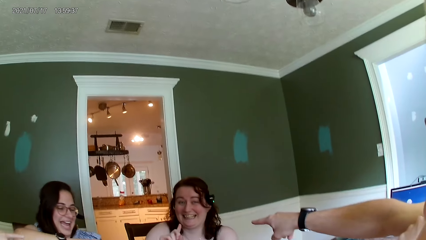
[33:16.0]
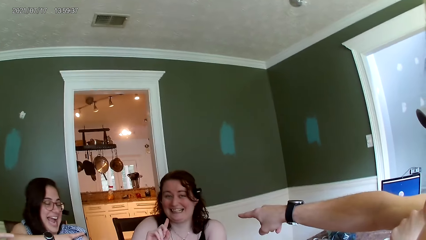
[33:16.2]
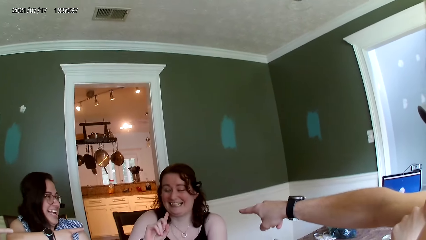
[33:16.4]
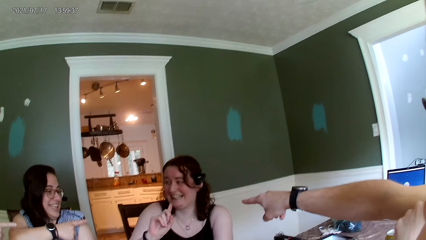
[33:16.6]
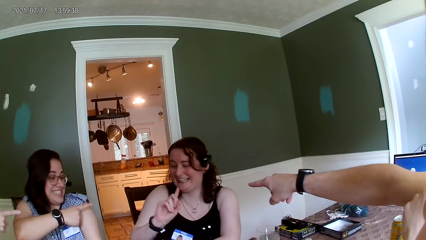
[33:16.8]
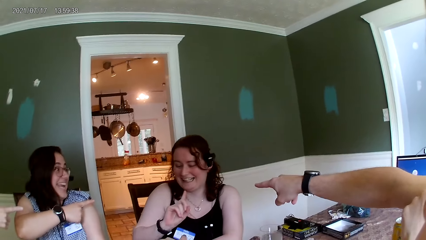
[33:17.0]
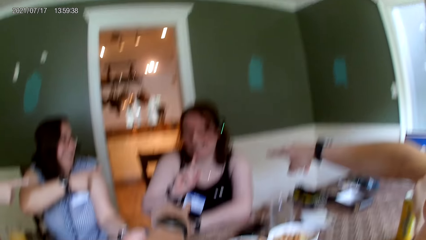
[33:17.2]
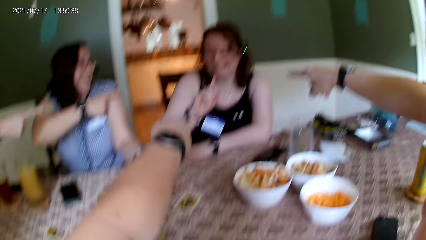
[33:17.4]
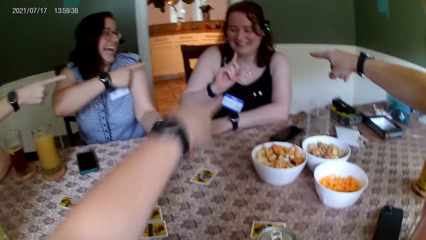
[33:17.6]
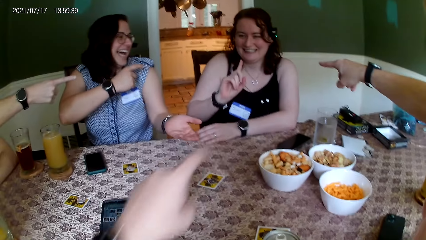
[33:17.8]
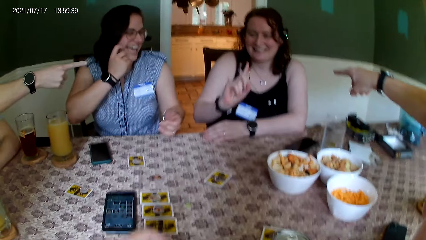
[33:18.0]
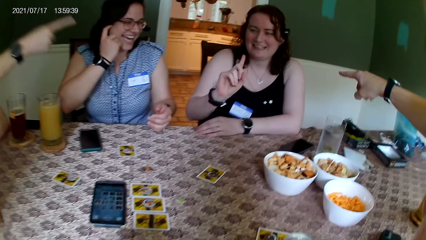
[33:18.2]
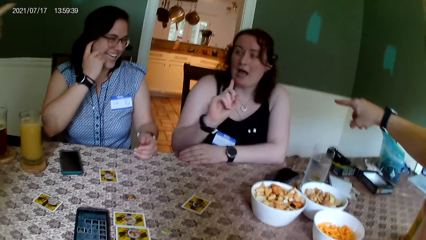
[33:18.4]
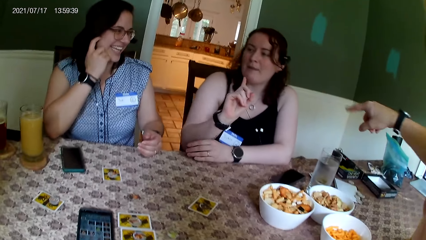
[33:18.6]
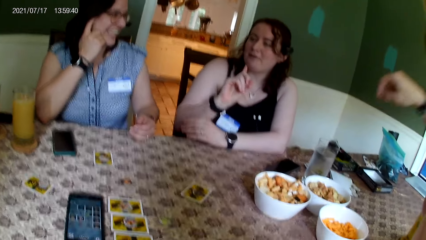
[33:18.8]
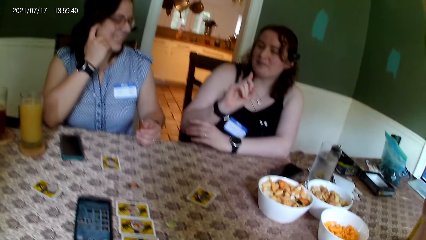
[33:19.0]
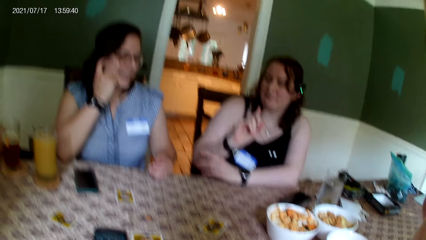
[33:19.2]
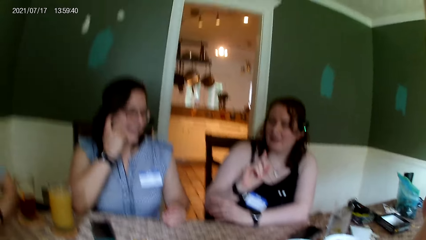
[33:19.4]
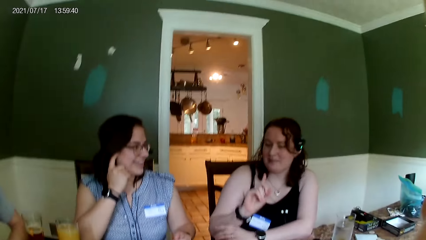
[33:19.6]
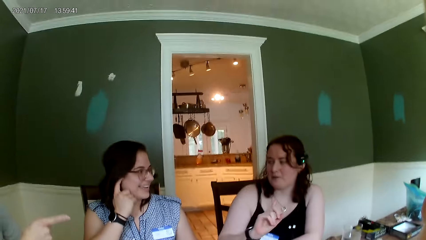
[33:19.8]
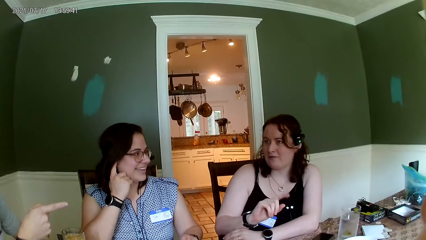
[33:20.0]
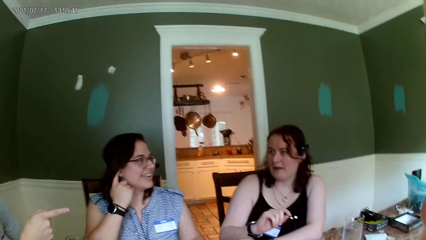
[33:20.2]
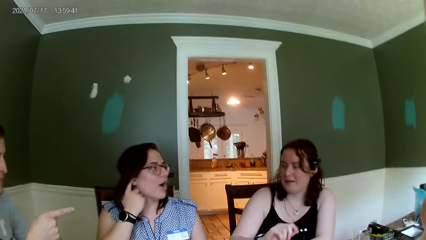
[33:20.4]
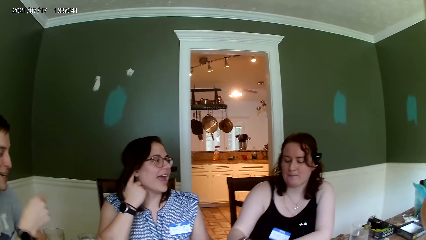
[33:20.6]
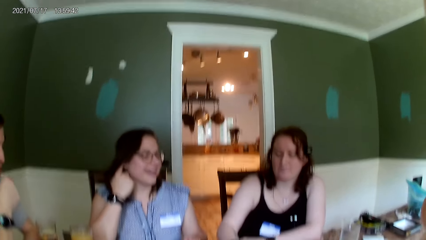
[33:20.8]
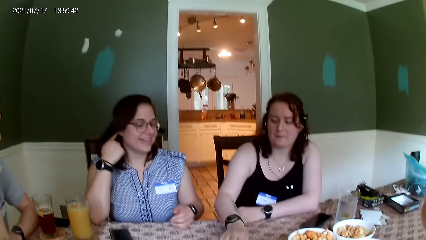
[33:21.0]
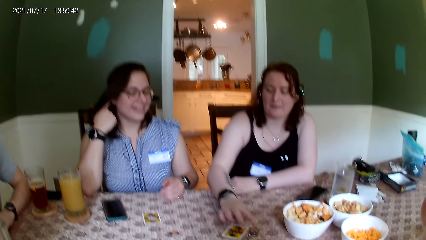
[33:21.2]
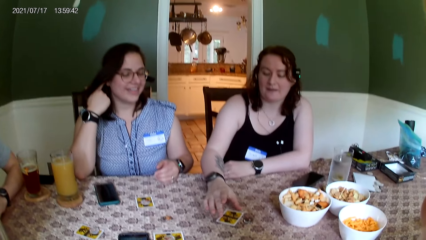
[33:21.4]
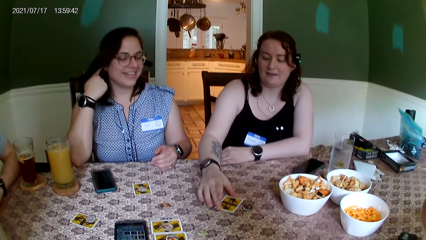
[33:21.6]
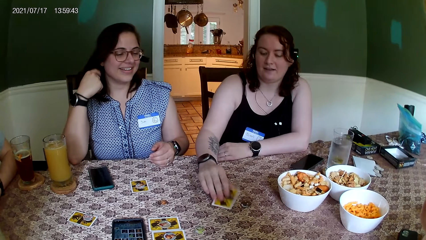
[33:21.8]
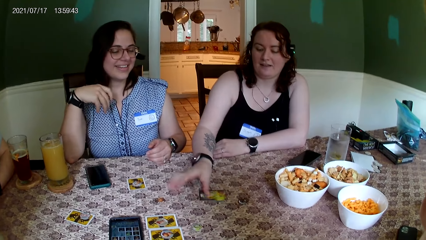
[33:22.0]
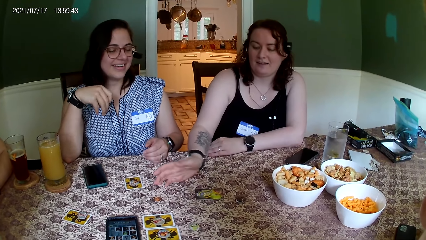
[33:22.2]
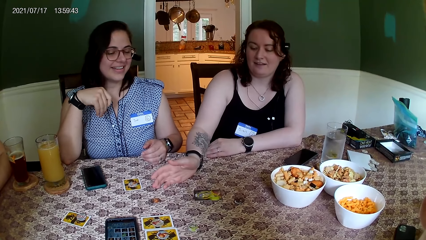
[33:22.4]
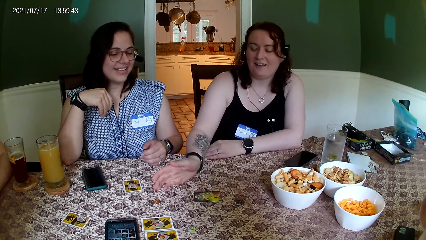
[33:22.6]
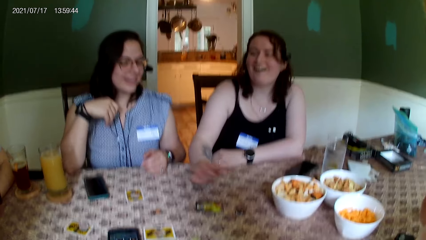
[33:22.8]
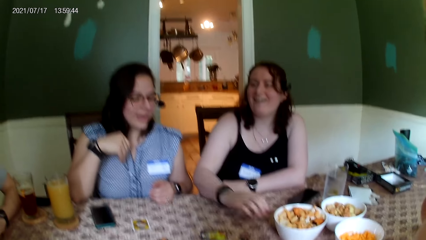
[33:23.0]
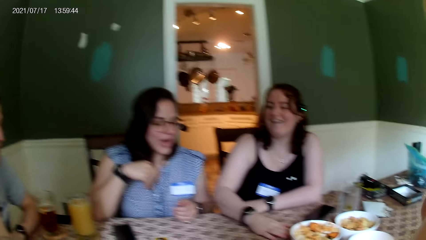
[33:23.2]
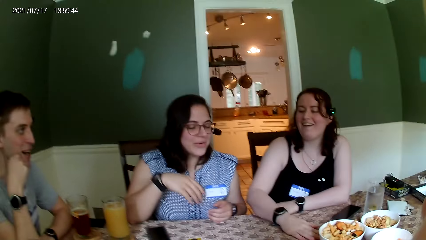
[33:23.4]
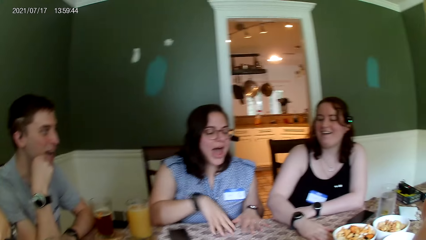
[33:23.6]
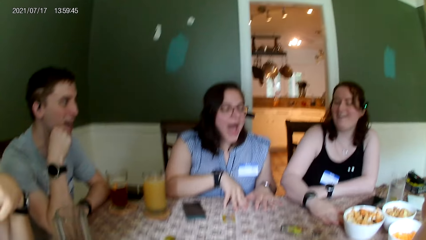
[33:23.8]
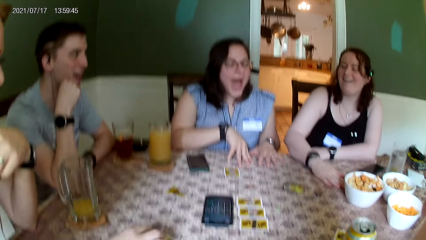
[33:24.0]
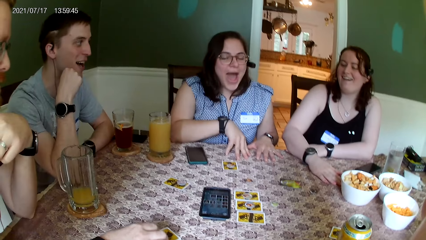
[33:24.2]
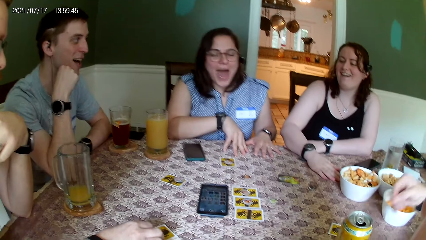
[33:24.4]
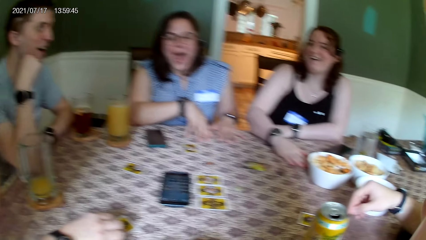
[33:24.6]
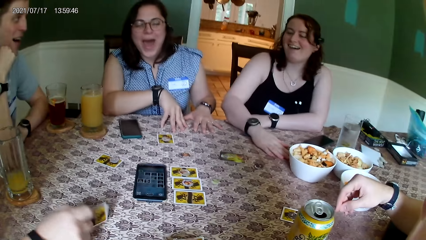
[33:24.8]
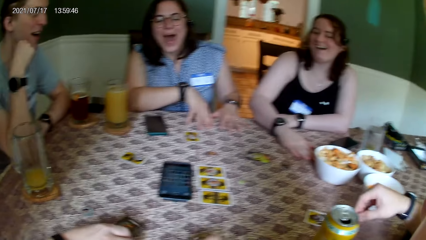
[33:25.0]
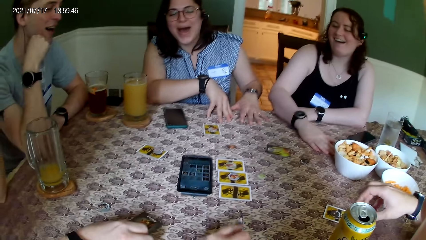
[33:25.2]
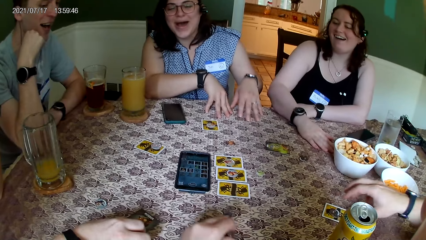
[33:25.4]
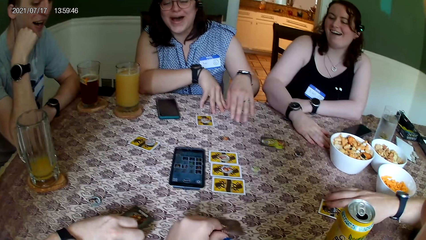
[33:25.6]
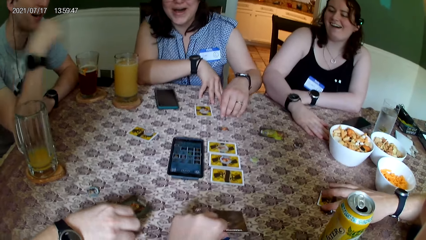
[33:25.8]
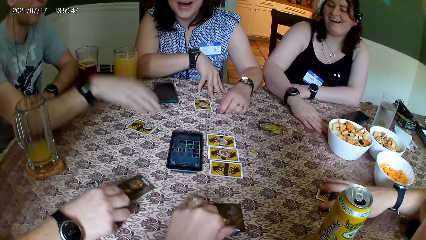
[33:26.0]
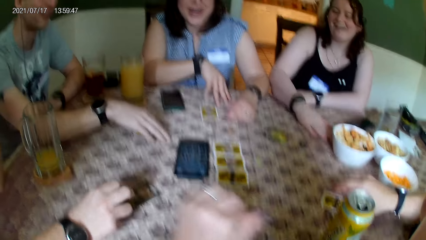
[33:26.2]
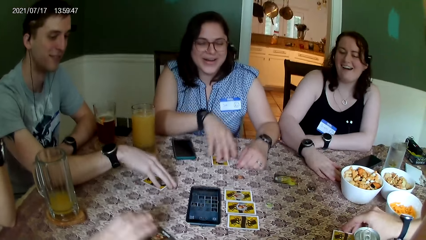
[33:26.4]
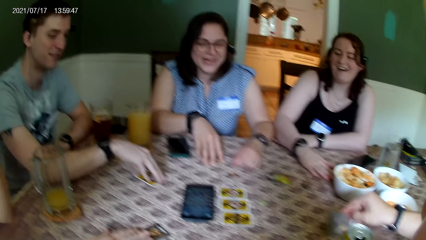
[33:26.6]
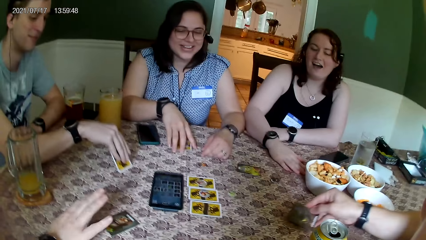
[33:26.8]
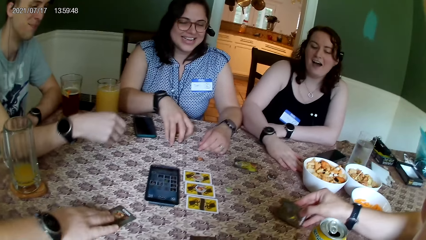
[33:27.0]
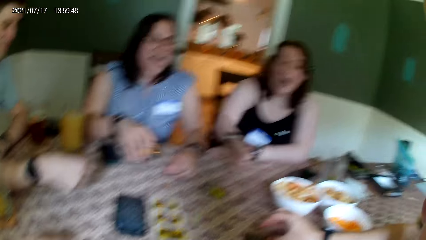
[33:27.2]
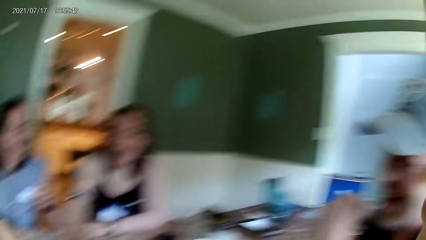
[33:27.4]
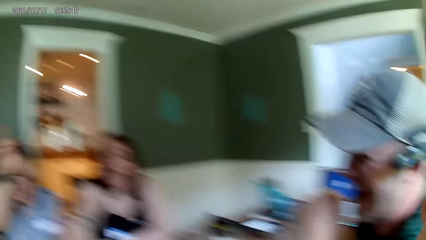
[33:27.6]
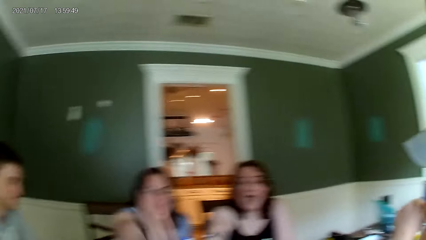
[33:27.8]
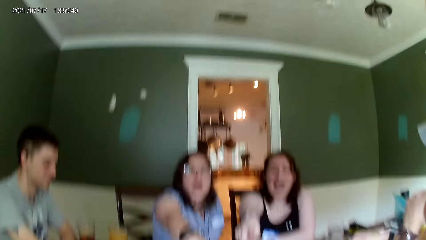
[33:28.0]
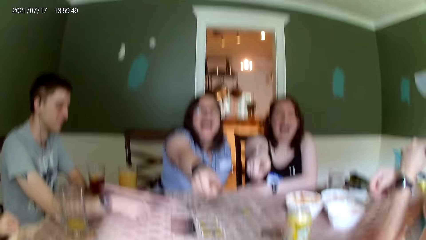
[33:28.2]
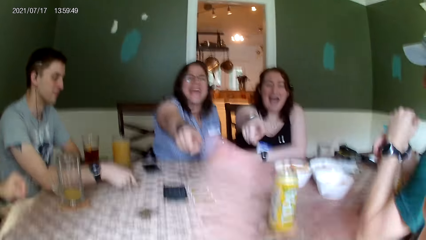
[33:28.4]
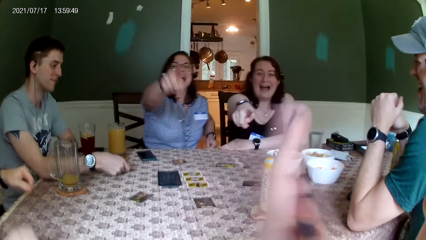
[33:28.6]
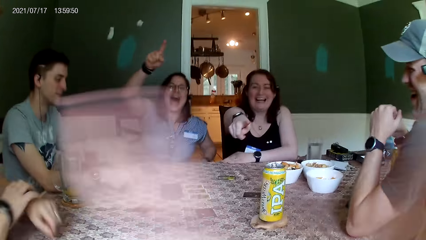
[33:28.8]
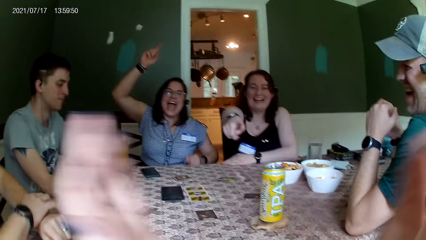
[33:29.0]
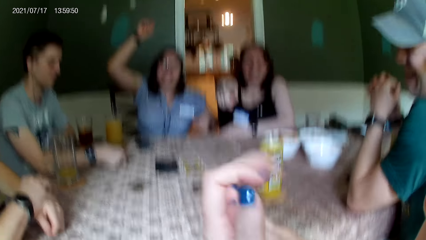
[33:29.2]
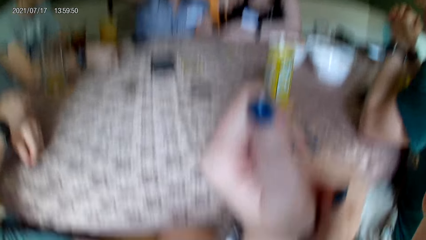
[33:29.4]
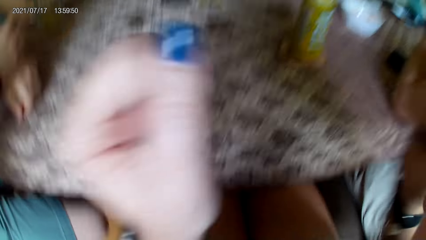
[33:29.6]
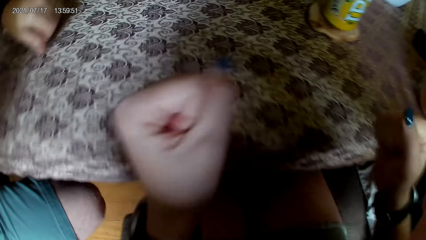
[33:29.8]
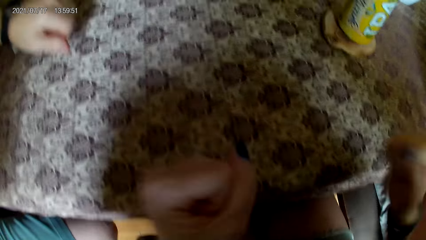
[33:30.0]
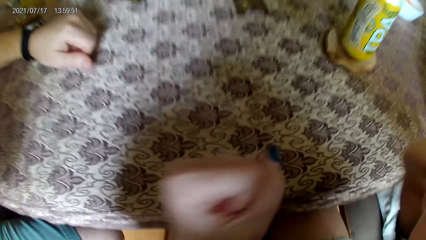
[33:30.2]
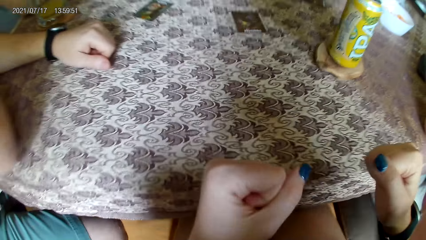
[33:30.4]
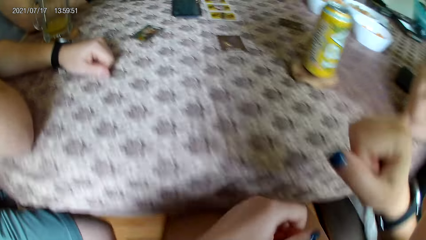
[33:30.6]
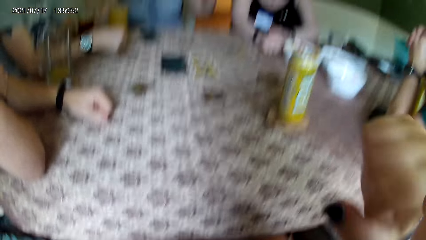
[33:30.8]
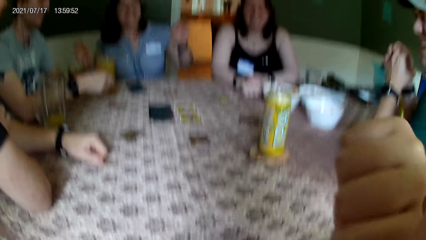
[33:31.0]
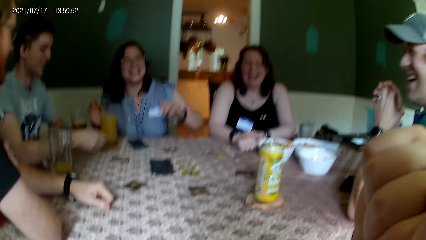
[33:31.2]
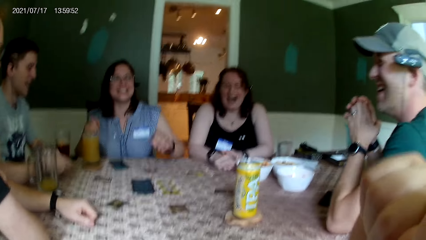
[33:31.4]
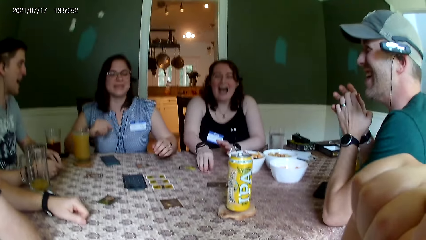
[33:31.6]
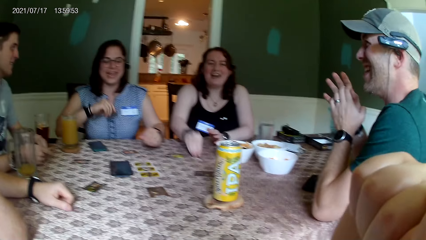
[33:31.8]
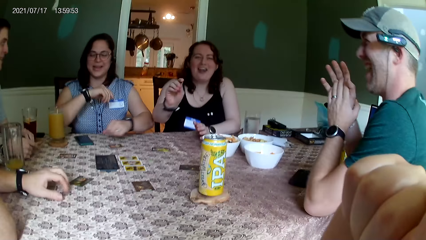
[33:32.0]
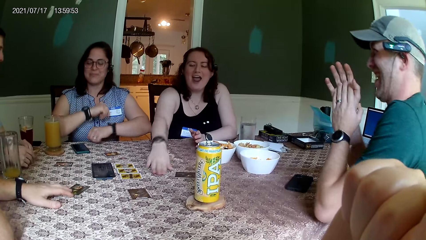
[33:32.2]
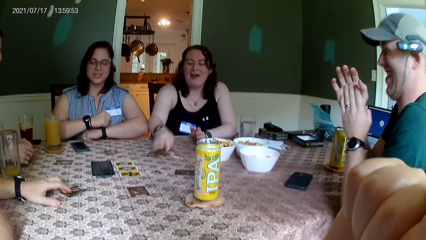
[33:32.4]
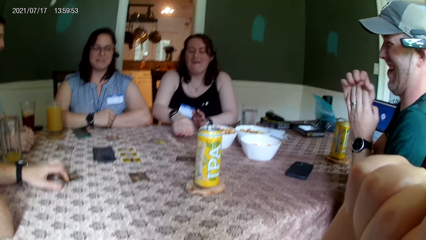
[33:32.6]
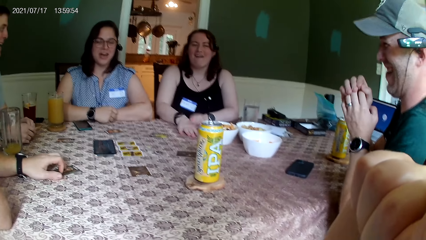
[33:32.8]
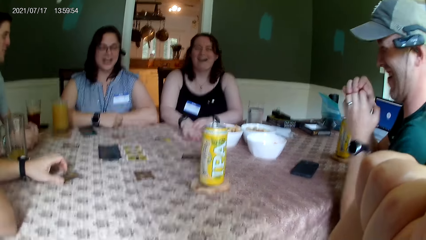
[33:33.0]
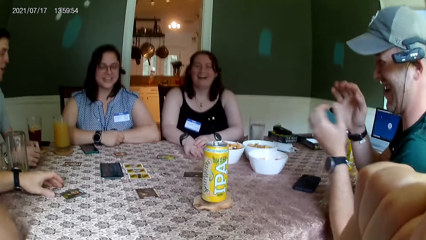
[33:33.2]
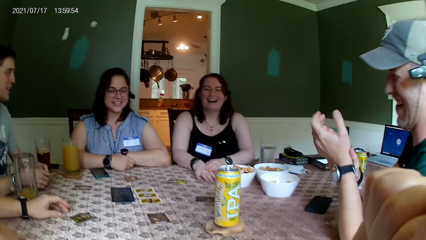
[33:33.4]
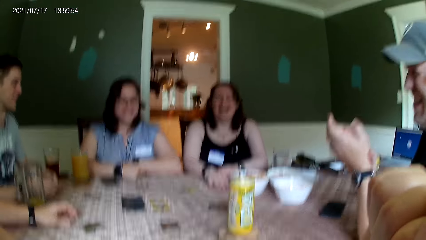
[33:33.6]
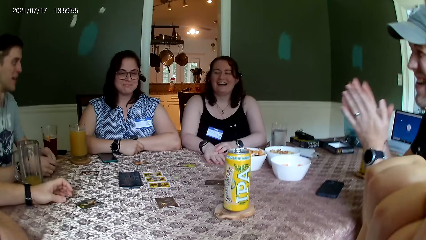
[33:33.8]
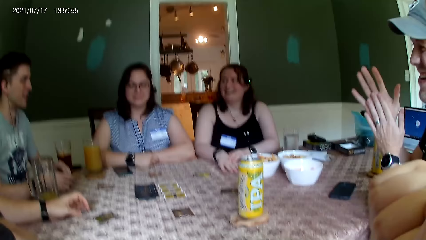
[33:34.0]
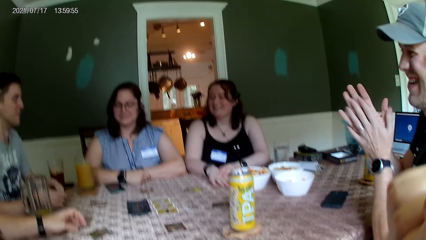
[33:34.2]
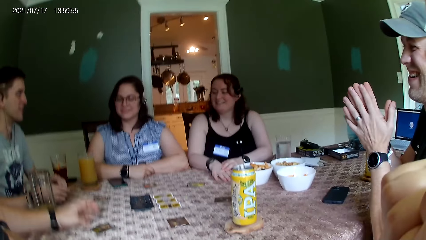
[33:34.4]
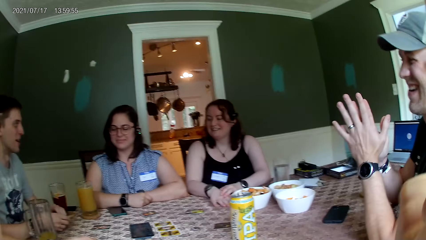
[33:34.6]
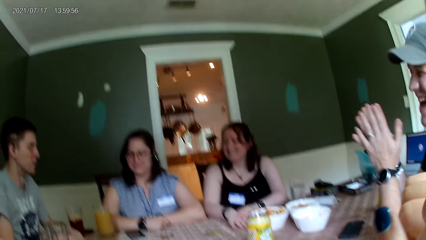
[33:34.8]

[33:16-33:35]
The camera wearer looks around. A woman converses with everyone on the table. The camera wearer converses with everyone on the table. The woman turns a card on the table with her right hand. A person flips the card. The camera wearer flips the card. A man touches a card on the table with his right hand. Another woman picks up a card from the table with her right hand. Another man turns a card on the table with his right hand. The other woman puts the card on the table. The first woman points at the camera wearer. The other woman points at the camera wearer. The camera wearer looks around. She claps both hands together, and touches her face with her right hand. The first woman picks up a chip from the table with her right hand, and drops the chip in her right hand on the table. A third man touches a card on the table.
